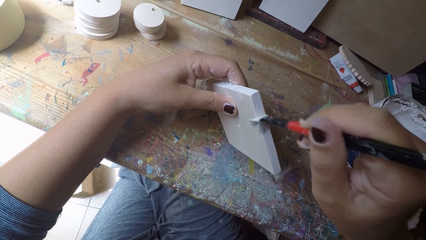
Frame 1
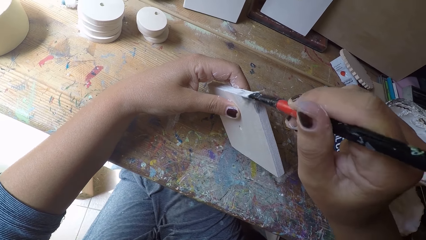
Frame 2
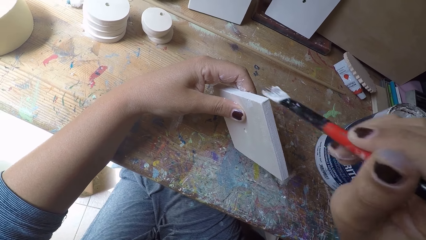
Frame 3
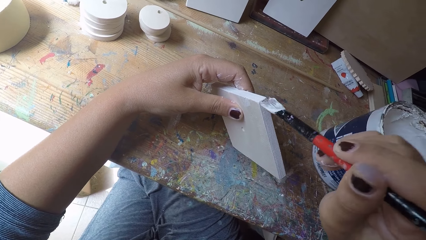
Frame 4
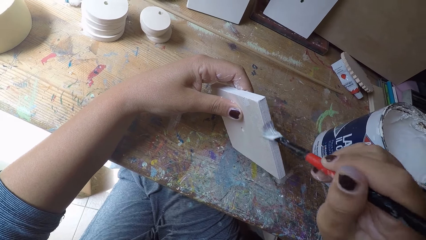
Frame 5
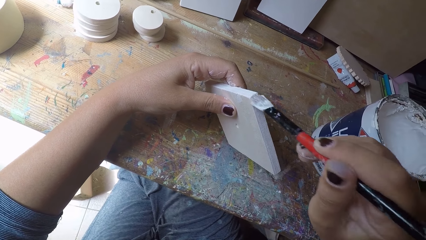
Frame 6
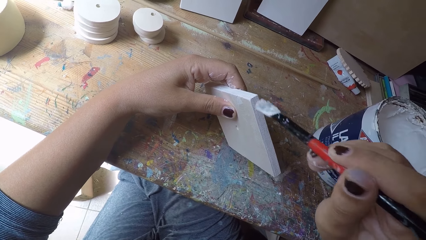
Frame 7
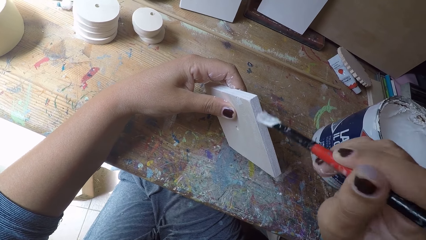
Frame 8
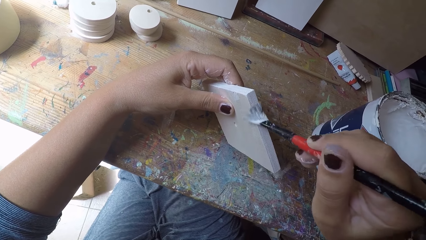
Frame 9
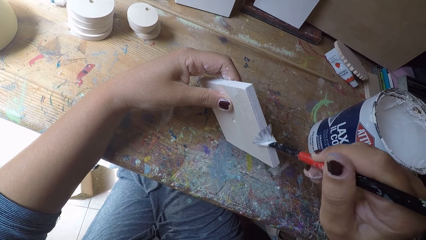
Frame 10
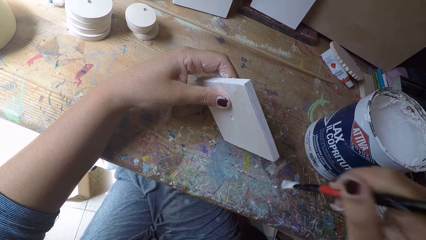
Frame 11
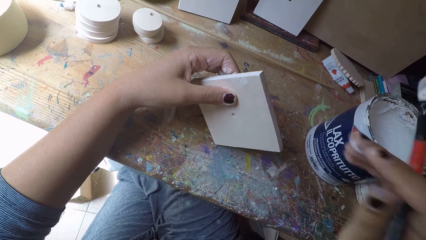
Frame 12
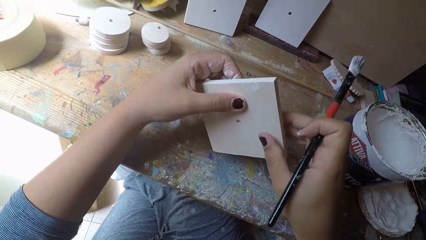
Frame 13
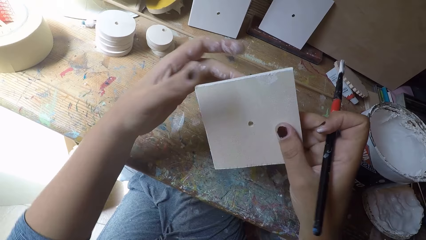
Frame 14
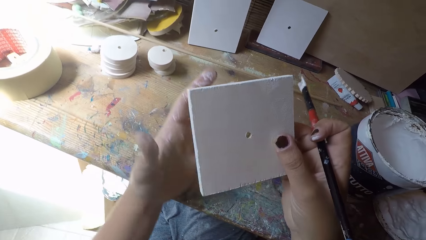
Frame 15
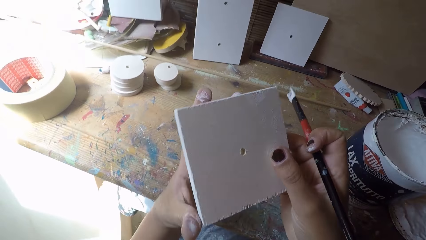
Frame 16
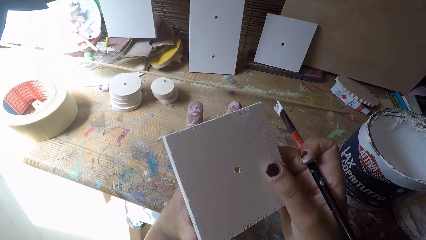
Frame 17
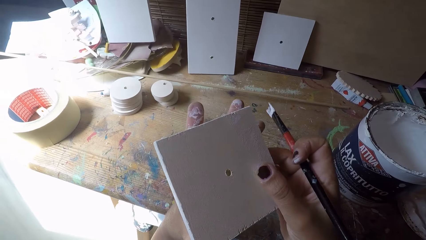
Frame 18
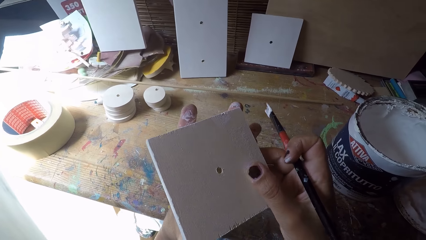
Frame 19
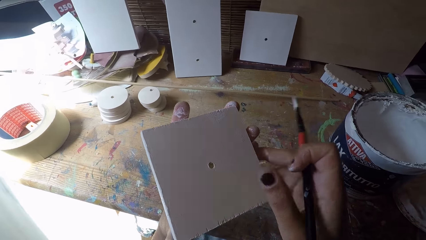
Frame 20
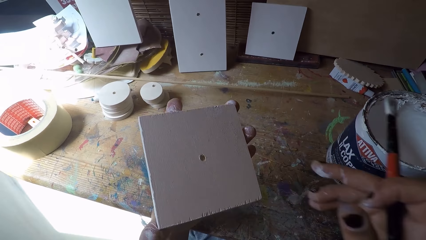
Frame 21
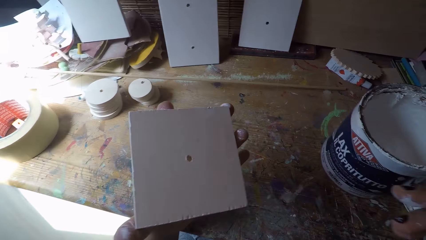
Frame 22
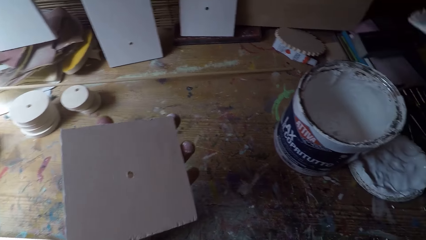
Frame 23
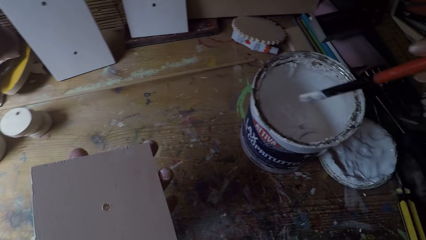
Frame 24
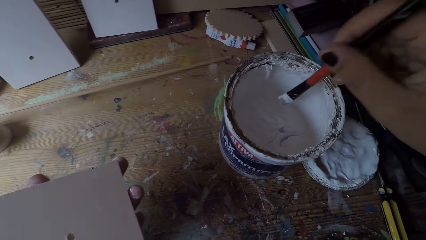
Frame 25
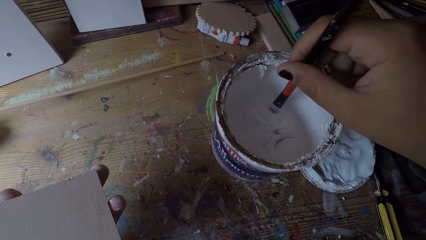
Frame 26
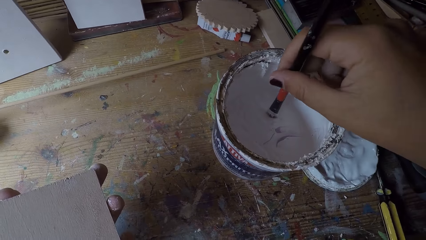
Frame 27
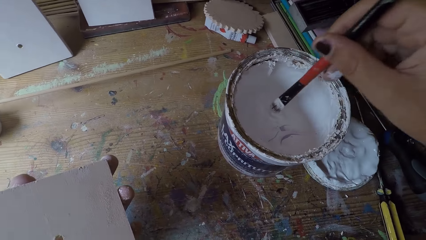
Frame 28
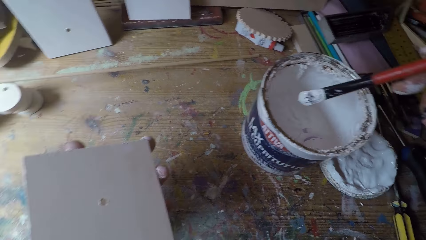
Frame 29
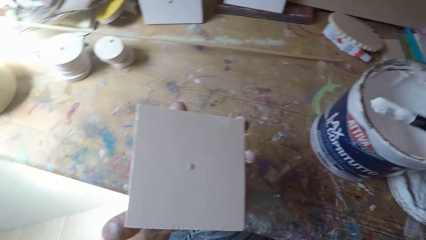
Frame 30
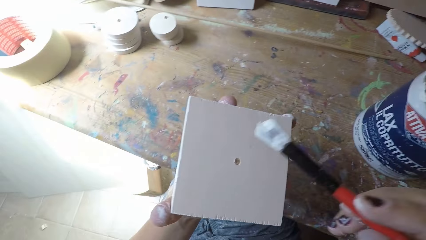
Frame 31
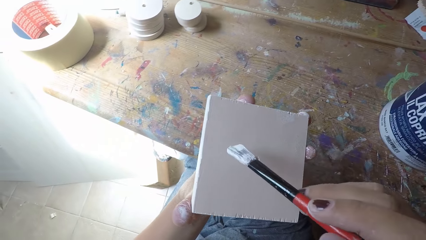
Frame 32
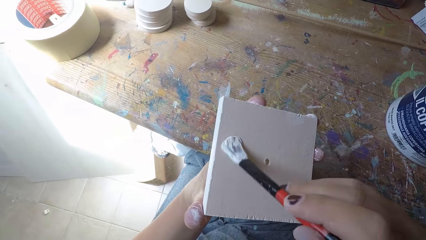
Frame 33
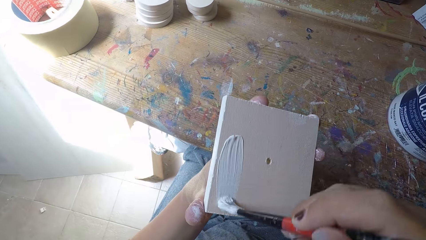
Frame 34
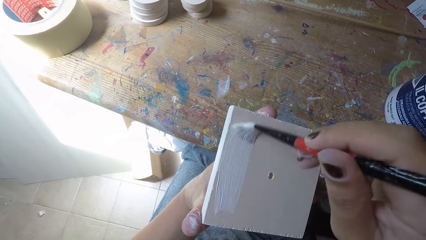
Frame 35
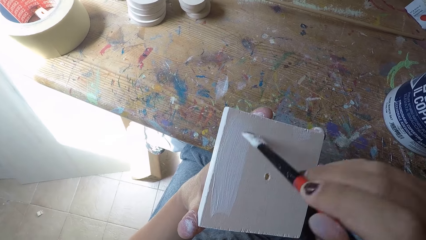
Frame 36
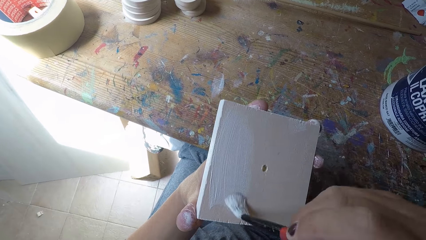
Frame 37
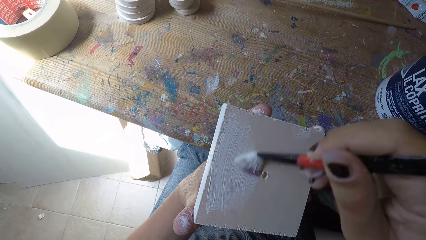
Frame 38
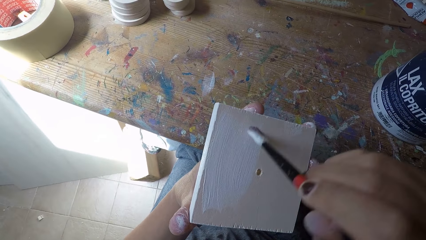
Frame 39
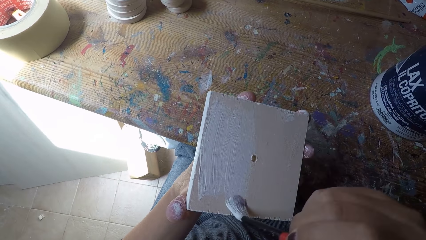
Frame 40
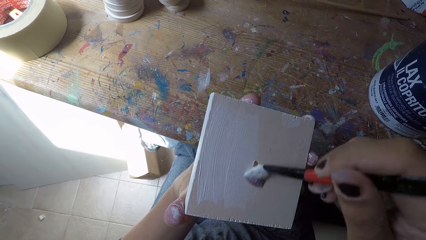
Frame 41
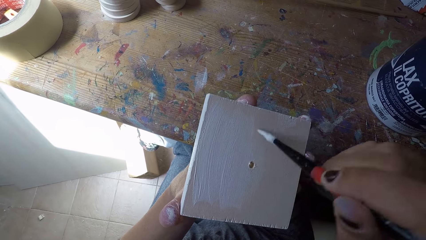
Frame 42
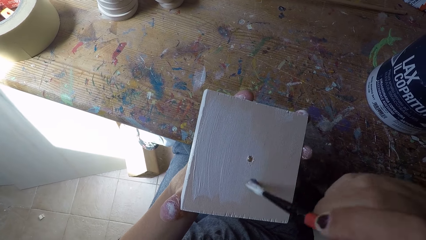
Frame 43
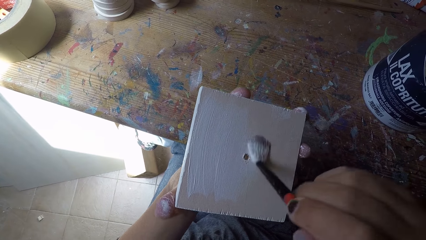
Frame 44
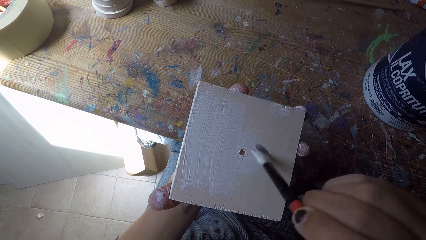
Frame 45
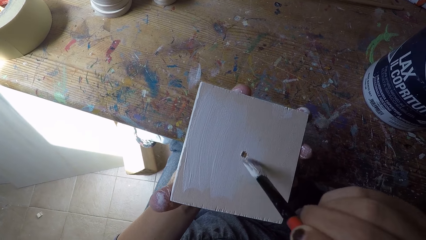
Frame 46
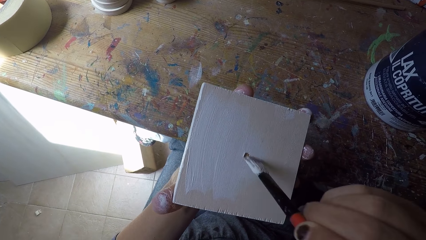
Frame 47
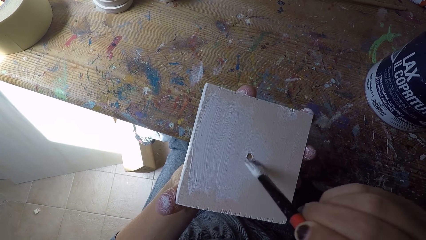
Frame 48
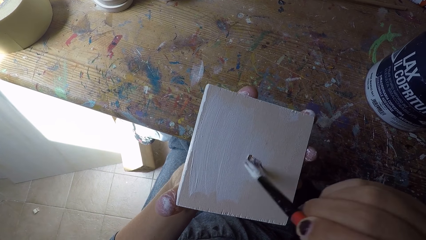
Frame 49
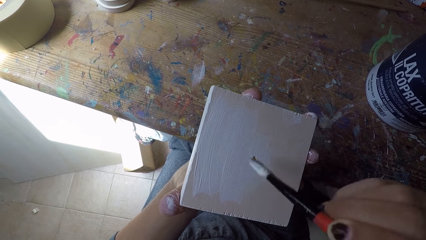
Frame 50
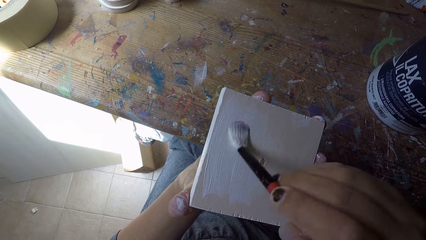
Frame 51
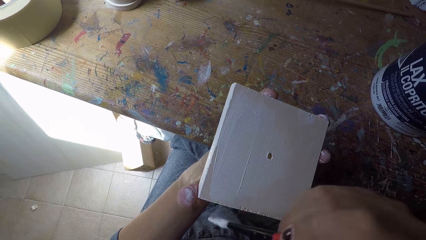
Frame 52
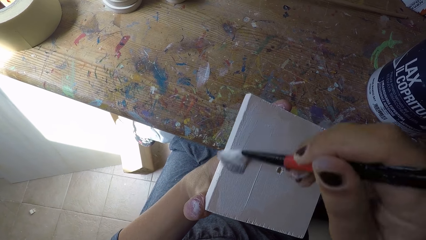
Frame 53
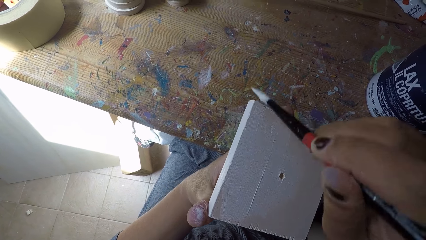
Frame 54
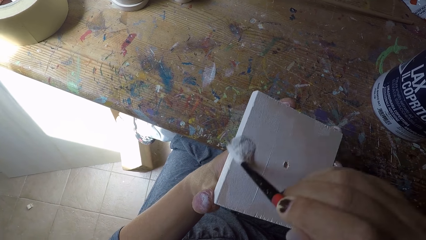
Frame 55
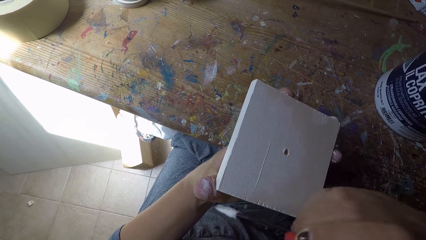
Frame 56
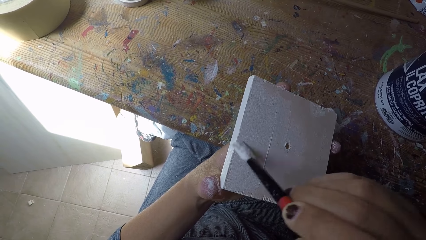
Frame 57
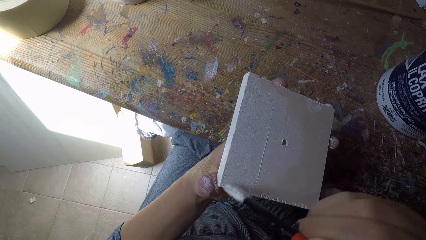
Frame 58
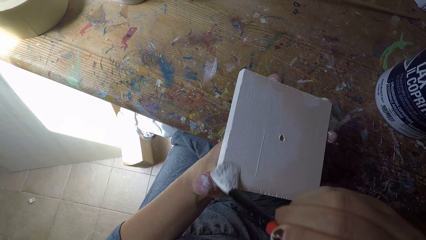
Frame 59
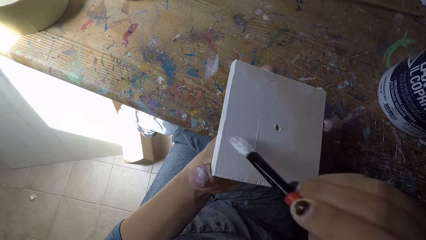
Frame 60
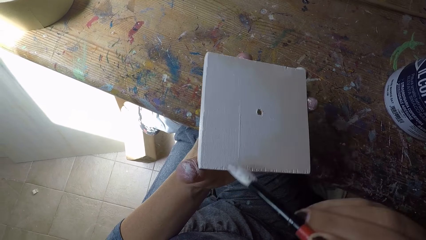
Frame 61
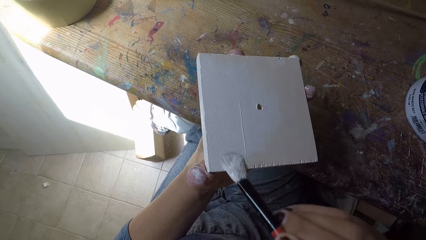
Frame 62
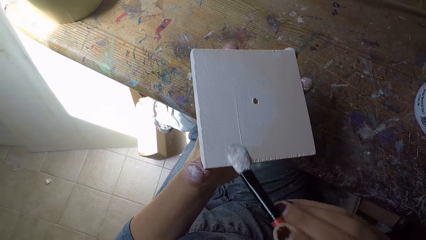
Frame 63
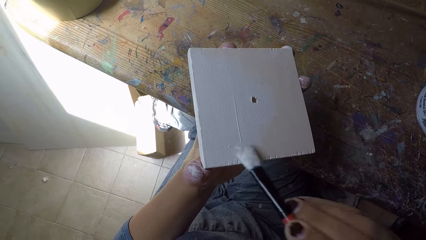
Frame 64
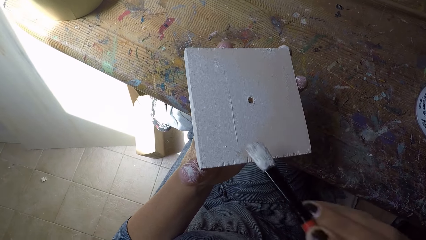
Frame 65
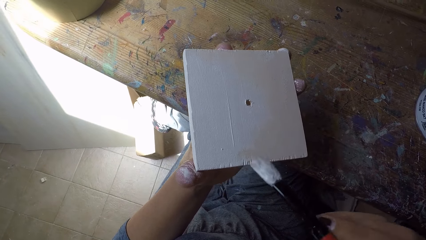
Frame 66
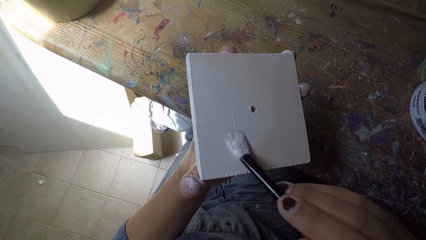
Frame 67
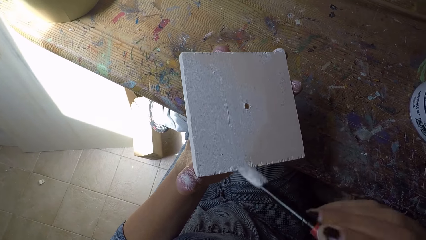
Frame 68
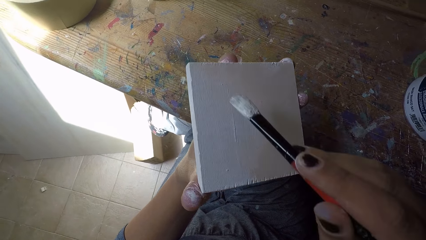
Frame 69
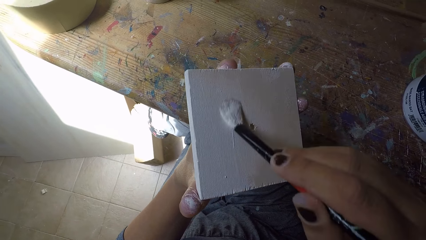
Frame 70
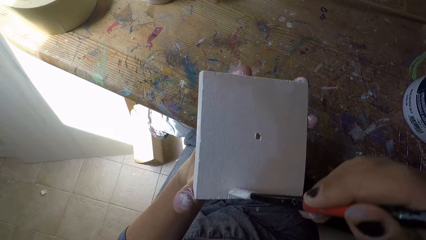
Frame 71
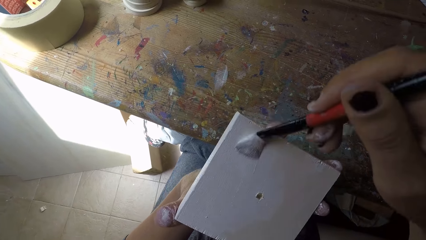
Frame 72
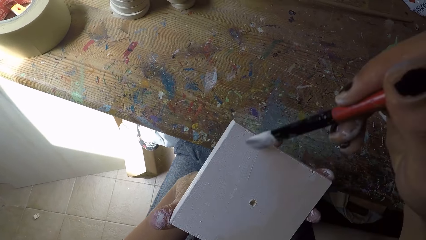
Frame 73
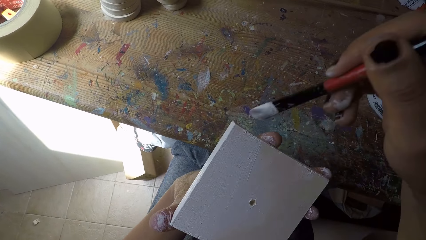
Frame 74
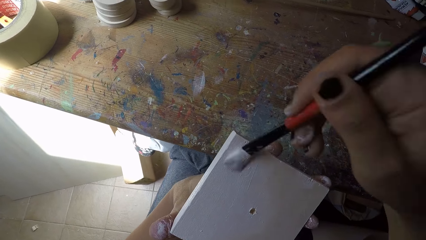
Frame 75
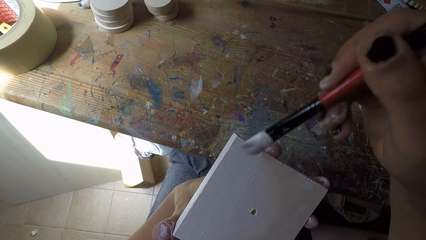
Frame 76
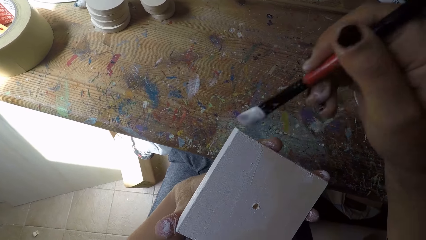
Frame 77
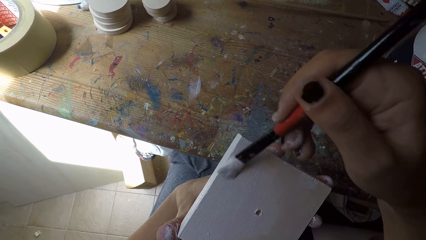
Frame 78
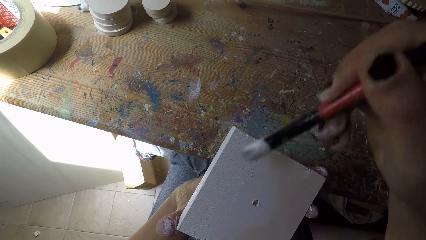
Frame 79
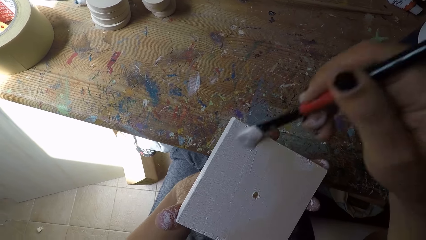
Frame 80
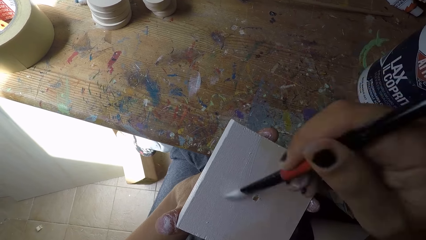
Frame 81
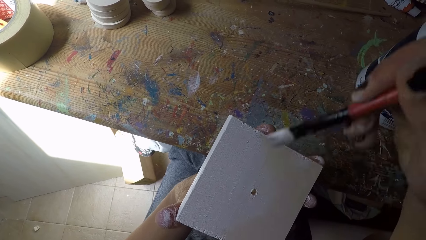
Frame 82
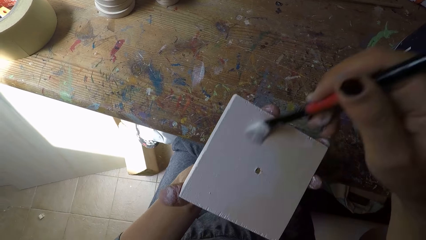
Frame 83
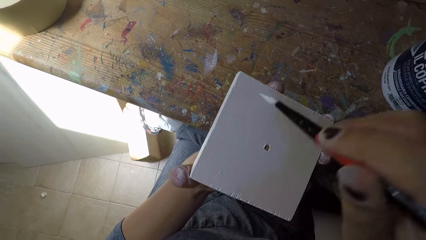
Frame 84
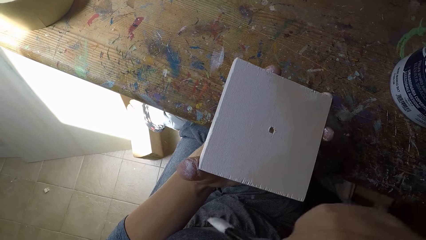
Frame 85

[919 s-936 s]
The camera wearer holds the wooden plank or cardboard with his right hand. He adjusts the cardboard. He holds the wooden plank with his left hand. He dips the paintbrush in his right hand into the paint can. He paints the wooden plank with the paintbrush in his right hand.
